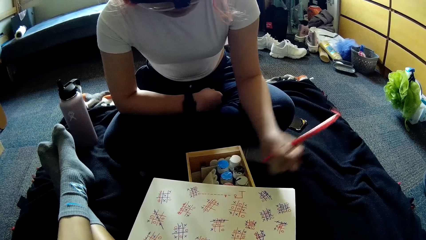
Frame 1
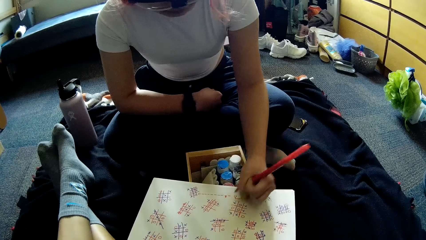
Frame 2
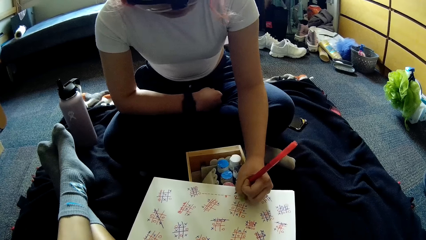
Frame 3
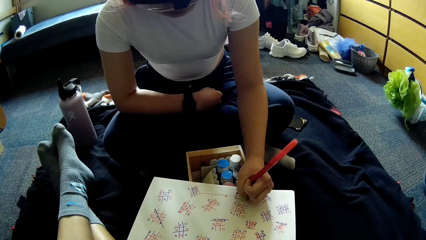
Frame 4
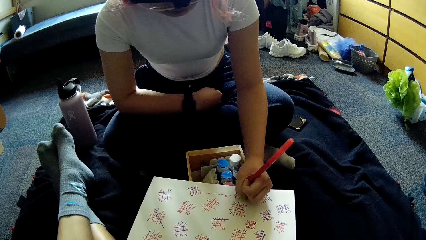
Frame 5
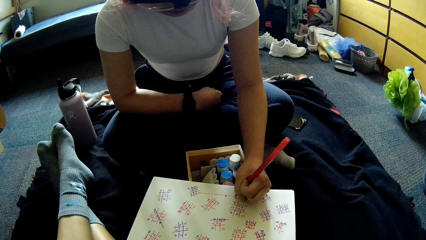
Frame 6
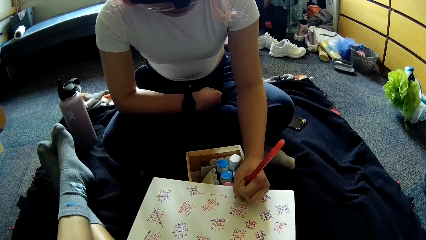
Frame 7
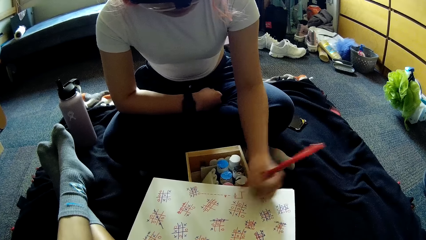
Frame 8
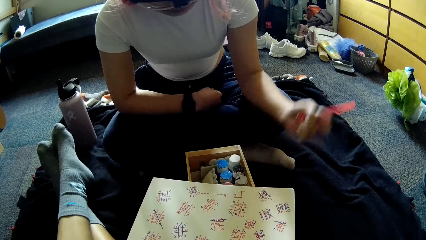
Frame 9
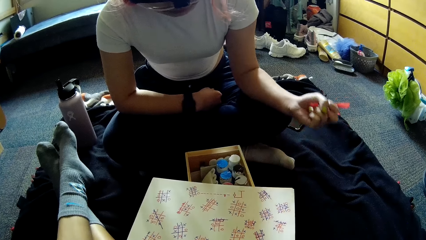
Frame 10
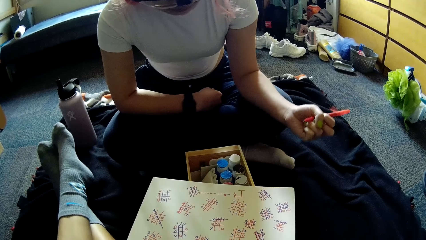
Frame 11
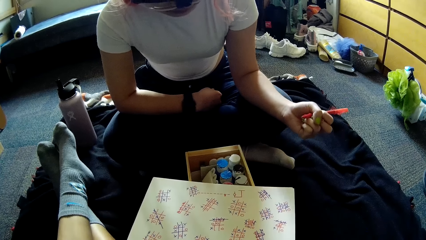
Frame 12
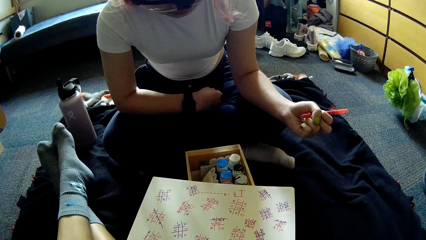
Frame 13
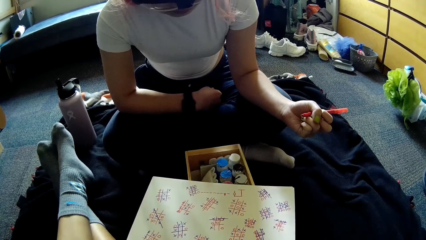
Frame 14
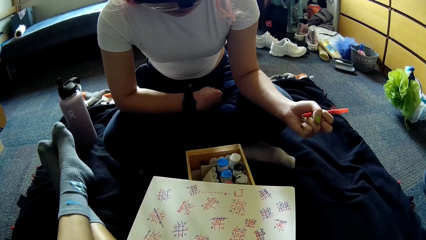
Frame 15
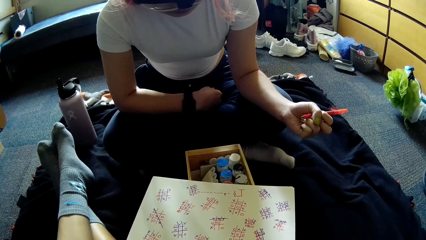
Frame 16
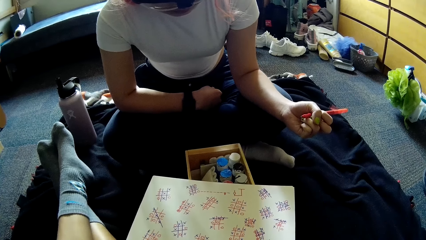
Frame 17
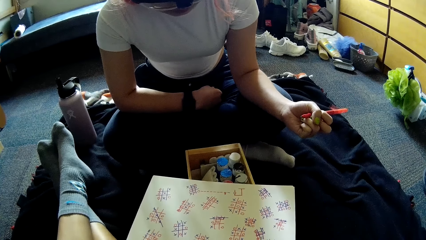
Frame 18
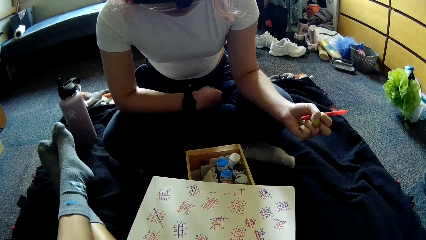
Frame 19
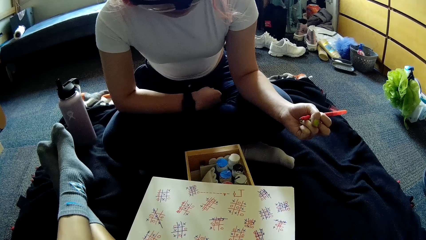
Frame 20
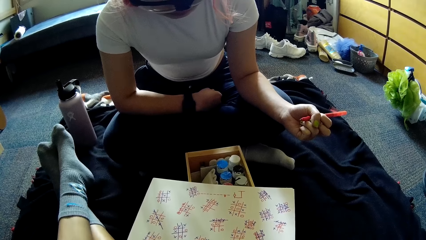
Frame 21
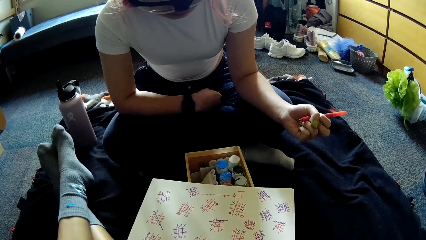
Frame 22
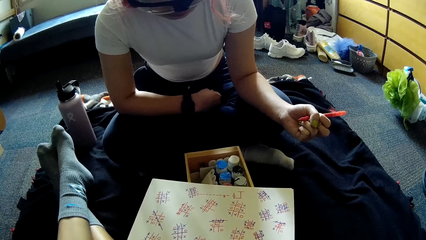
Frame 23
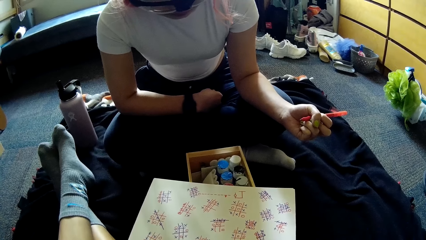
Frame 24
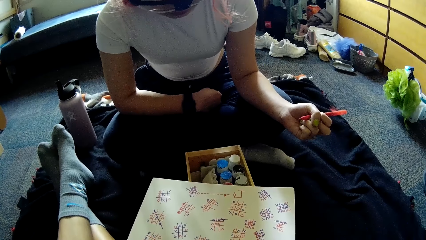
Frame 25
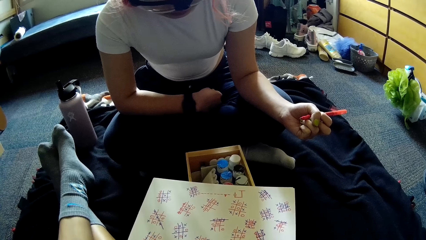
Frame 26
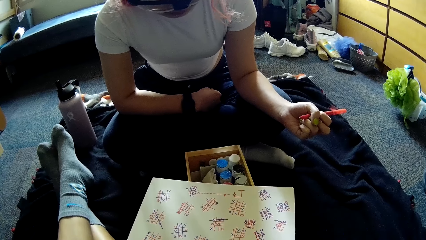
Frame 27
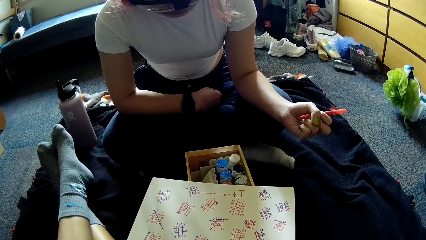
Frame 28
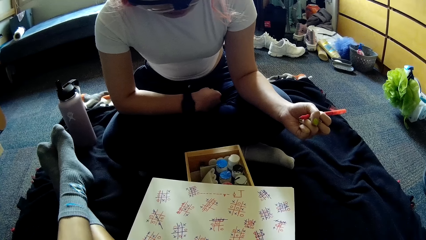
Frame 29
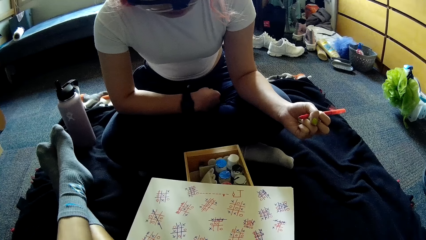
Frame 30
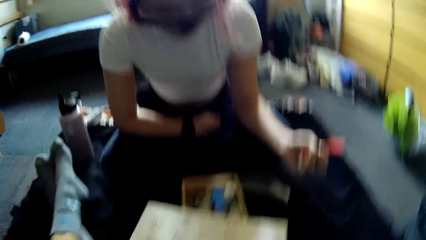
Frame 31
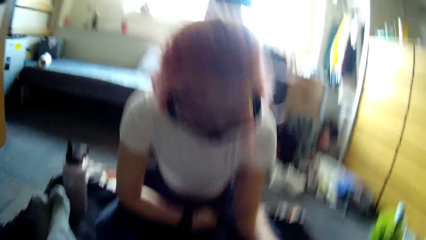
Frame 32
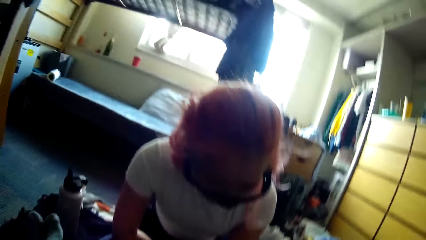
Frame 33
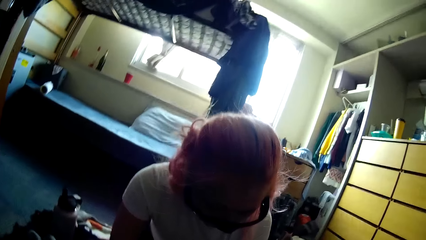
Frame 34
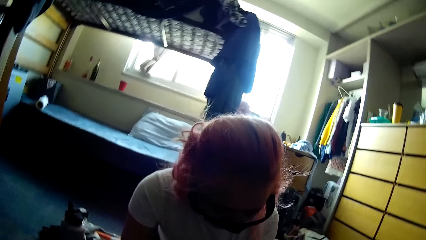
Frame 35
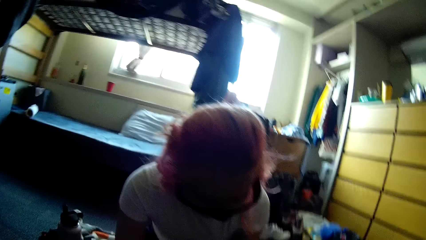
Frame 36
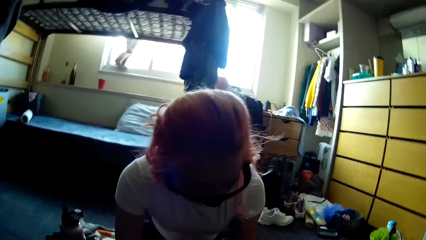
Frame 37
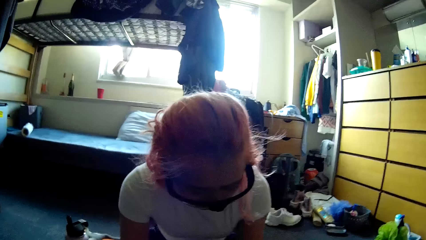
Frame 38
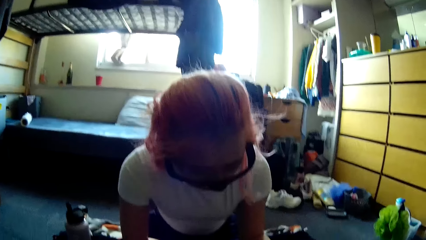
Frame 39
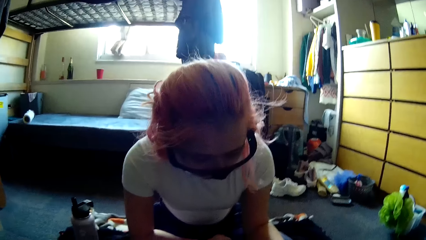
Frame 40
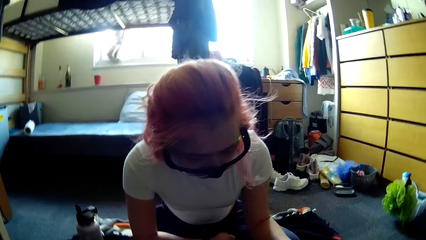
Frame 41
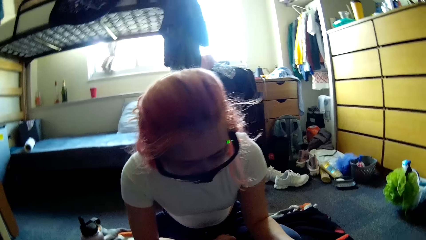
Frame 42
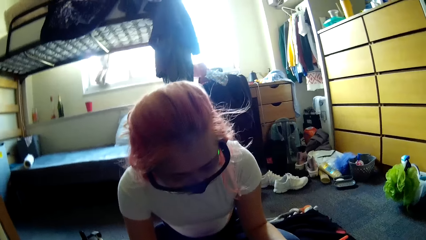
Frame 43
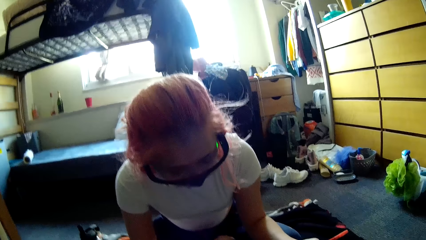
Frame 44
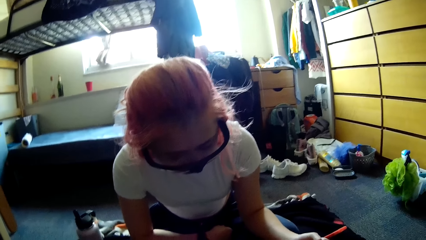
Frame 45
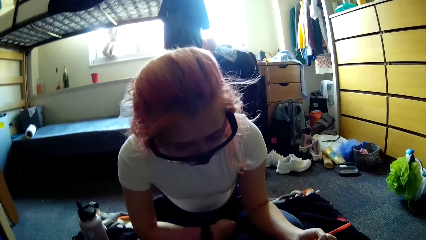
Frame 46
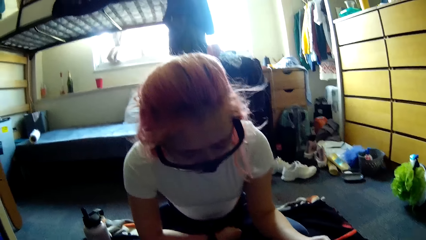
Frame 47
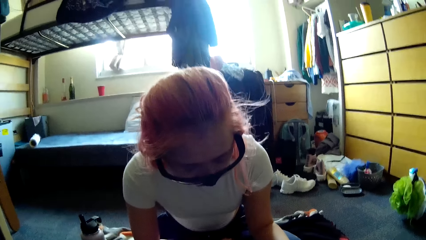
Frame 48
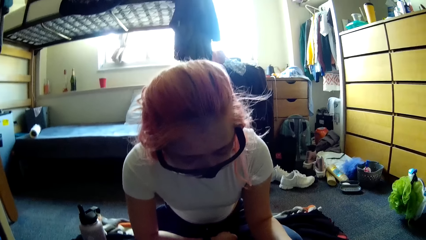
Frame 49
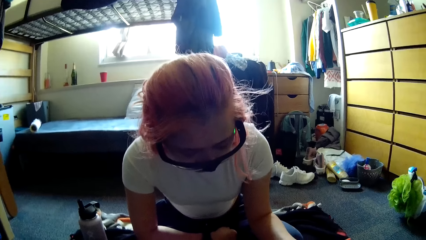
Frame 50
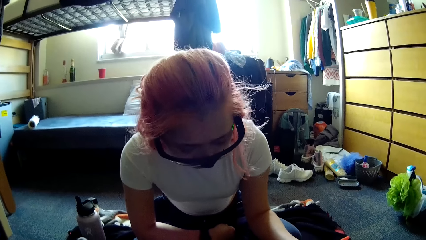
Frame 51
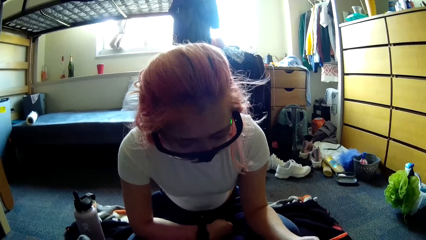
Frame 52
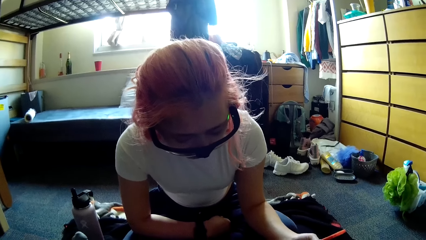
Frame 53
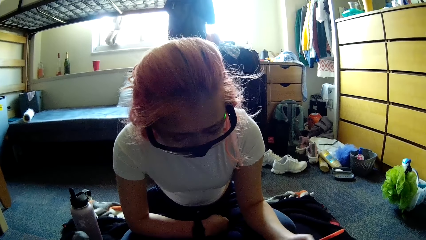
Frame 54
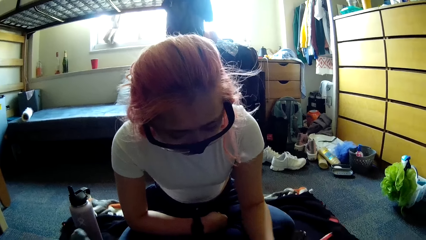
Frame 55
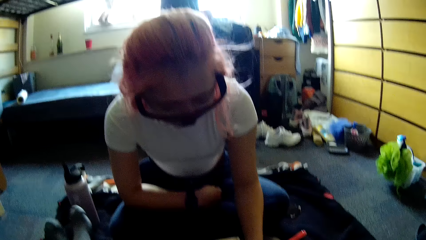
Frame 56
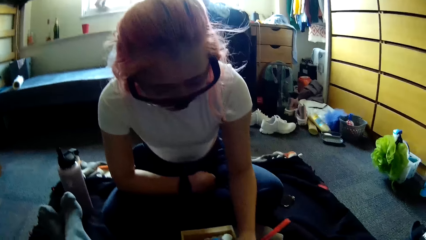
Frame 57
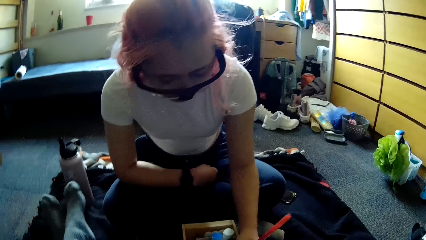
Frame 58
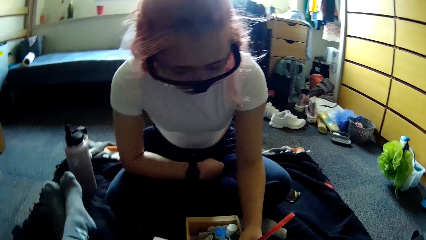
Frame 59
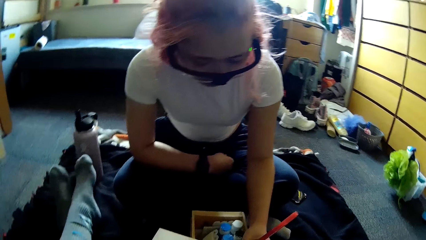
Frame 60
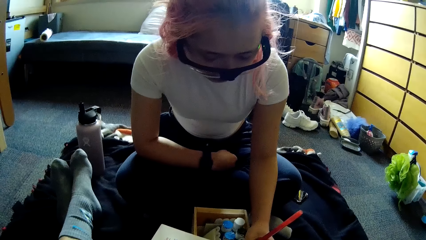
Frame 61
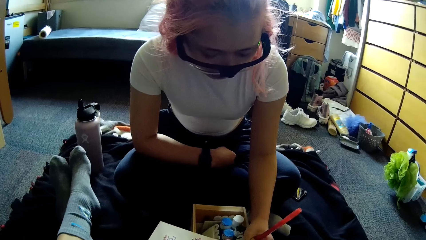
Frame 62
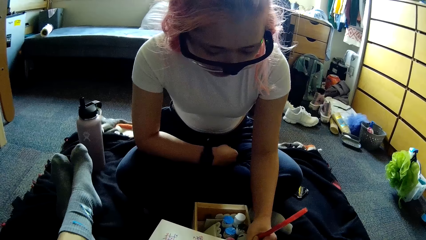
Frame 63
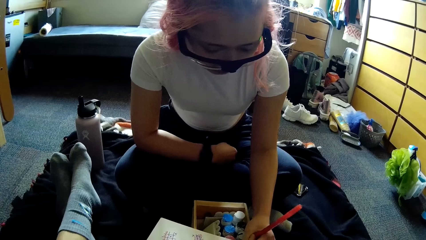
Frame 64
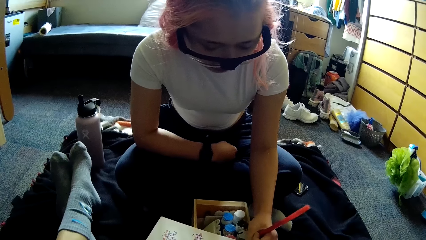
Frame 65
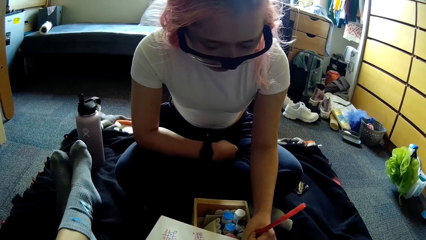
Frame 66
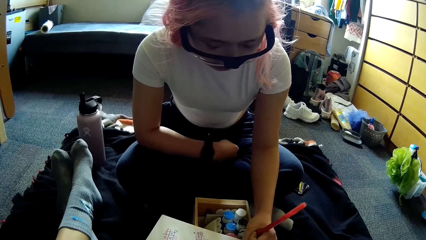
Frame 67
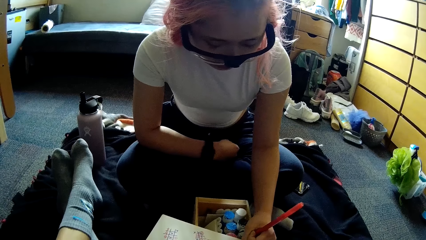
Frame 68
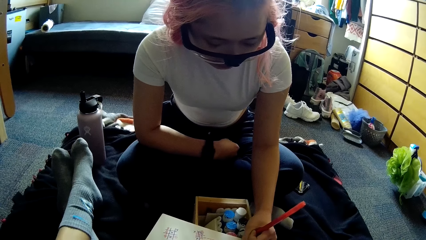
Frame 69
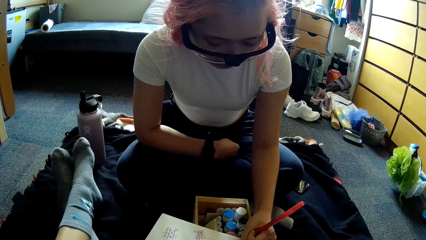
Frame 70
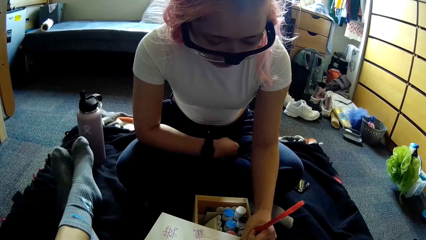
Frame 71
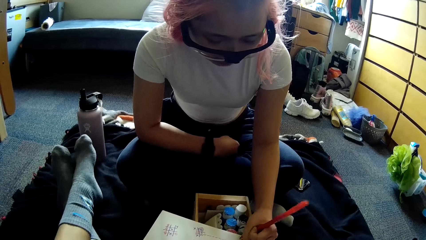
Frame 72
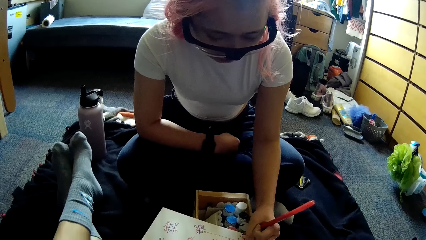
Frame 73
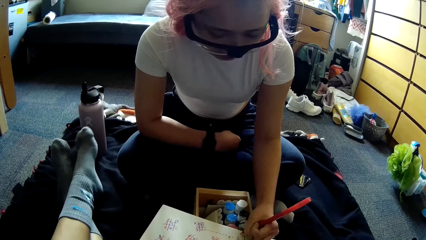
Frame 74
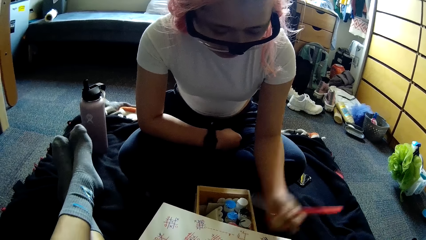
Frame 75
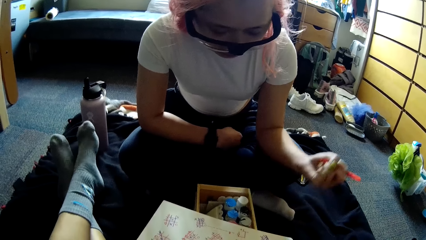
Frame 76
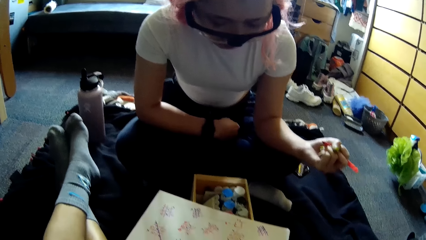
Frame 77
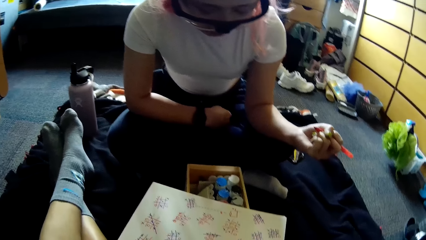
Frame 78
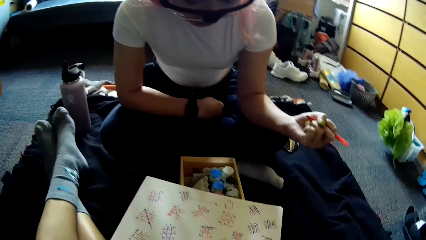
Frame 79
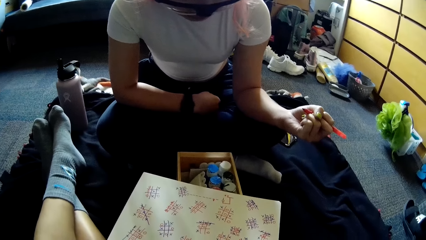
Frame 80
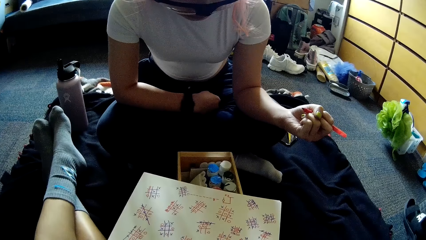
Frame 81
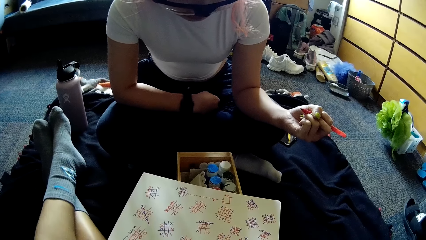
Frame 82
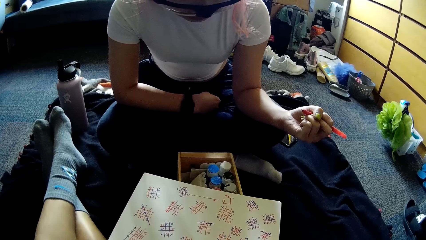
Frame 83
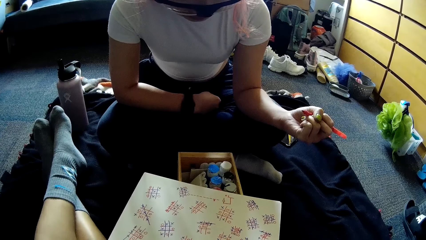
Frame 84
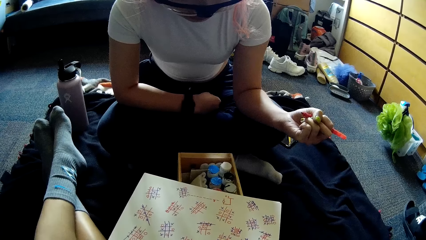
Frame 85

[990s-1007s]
A woman writes in the book or paper with the pen in her left hand. The woman stares at the paper. She writes in the book with the pen in her left hand again. She stares at the paper.
